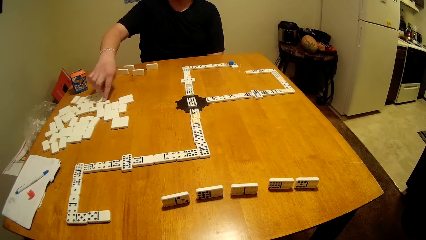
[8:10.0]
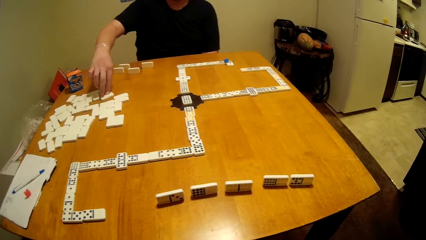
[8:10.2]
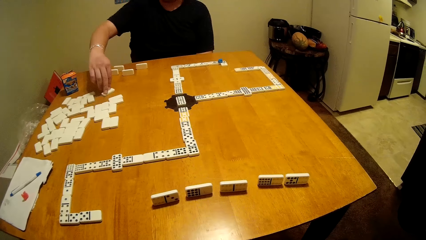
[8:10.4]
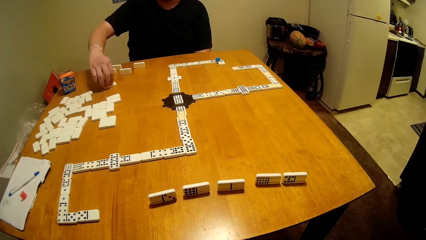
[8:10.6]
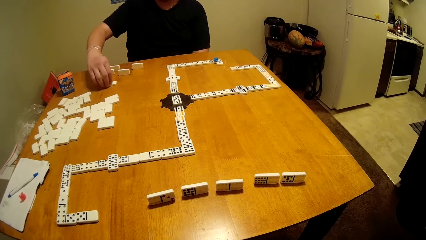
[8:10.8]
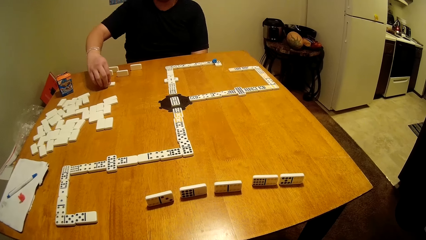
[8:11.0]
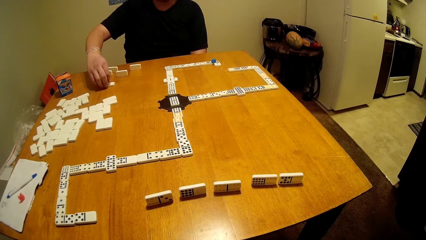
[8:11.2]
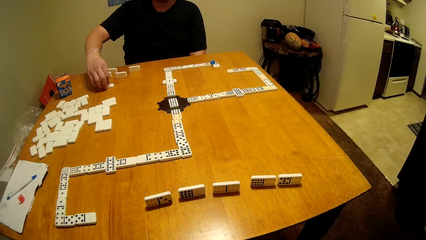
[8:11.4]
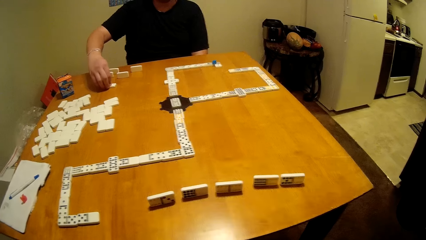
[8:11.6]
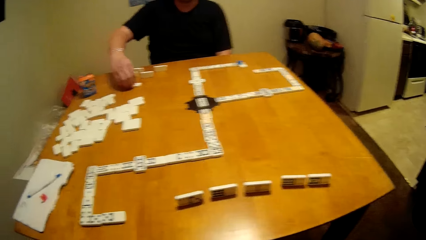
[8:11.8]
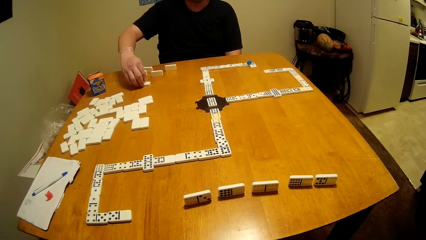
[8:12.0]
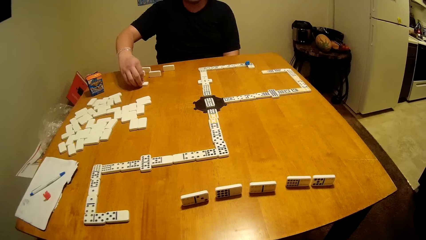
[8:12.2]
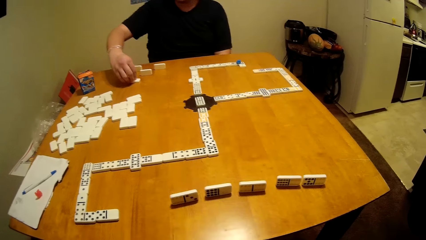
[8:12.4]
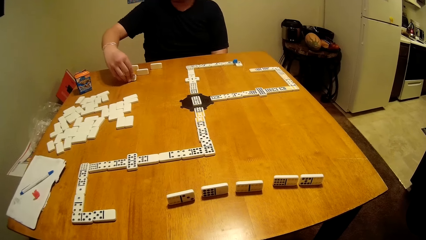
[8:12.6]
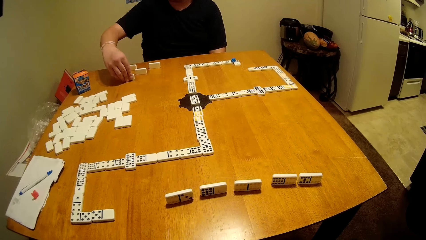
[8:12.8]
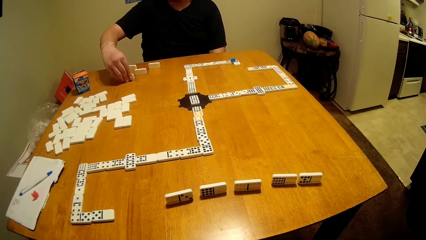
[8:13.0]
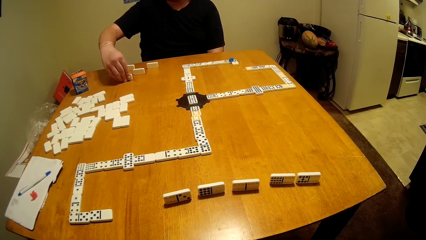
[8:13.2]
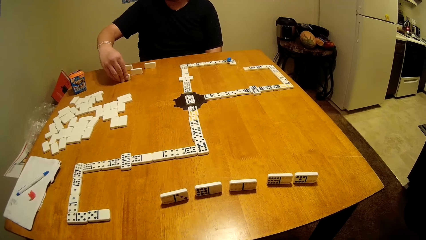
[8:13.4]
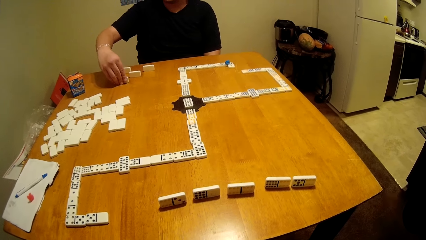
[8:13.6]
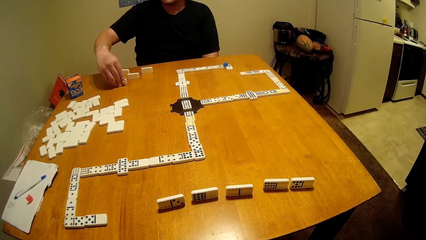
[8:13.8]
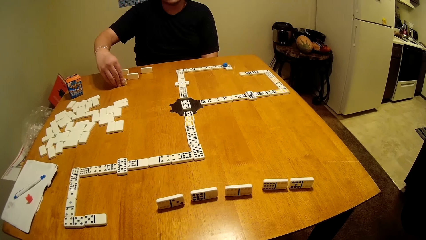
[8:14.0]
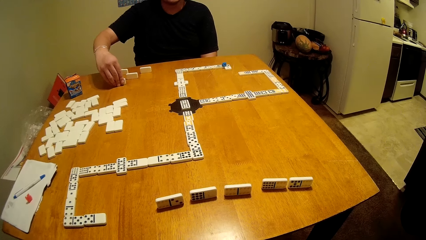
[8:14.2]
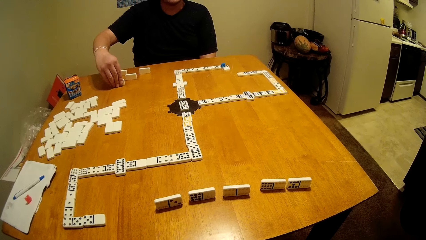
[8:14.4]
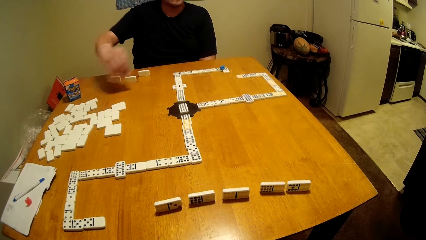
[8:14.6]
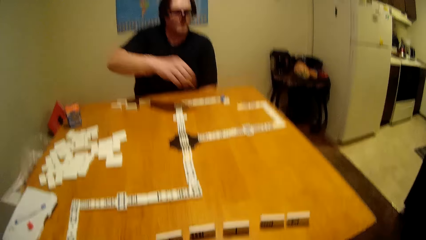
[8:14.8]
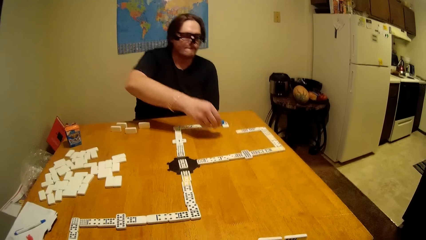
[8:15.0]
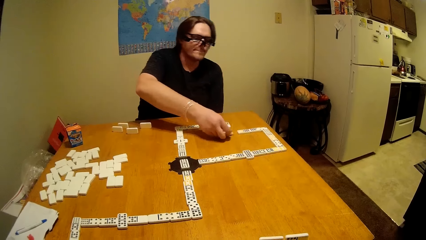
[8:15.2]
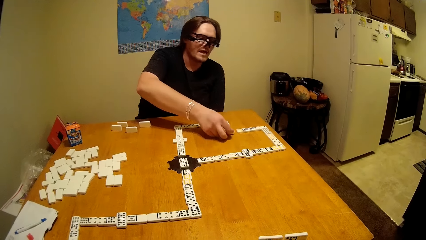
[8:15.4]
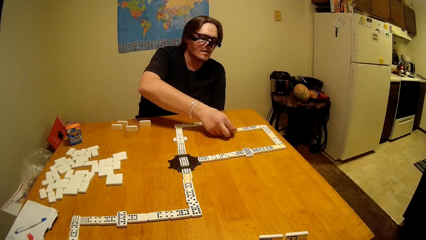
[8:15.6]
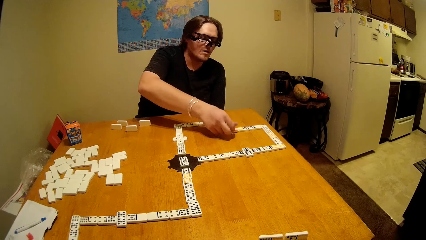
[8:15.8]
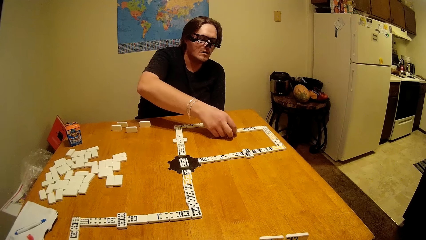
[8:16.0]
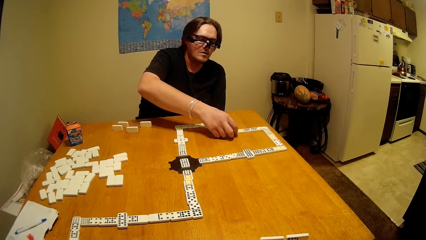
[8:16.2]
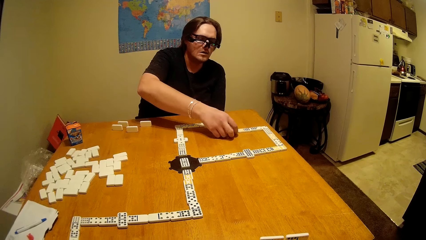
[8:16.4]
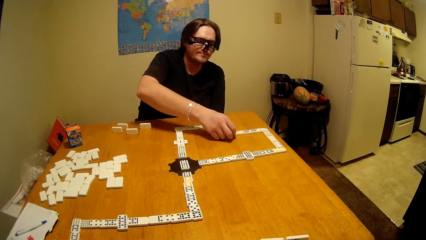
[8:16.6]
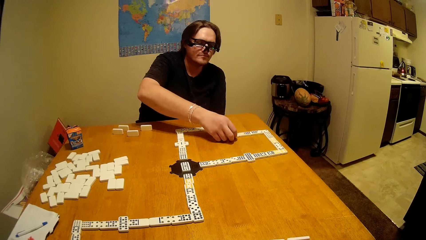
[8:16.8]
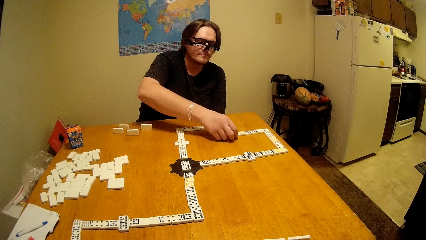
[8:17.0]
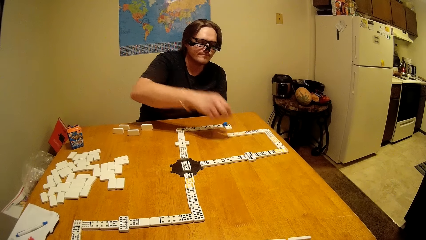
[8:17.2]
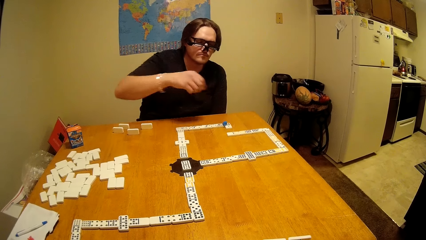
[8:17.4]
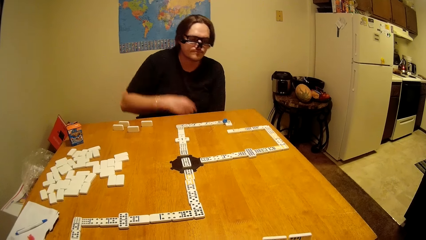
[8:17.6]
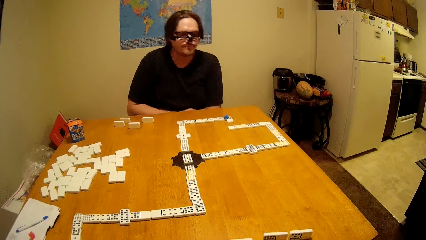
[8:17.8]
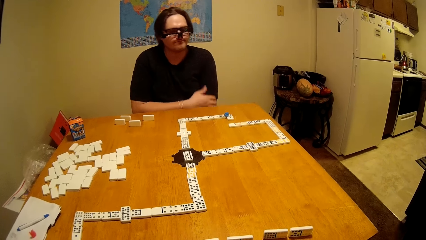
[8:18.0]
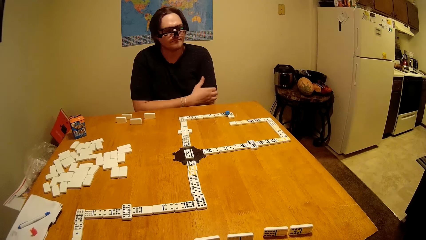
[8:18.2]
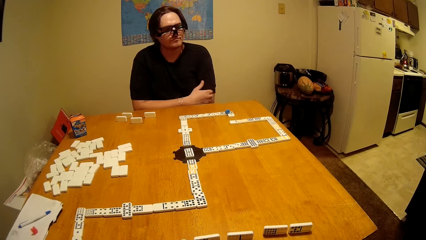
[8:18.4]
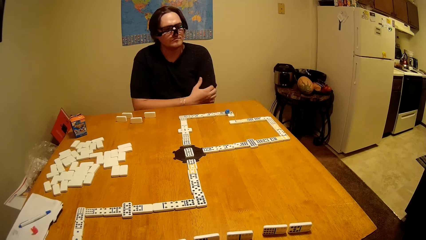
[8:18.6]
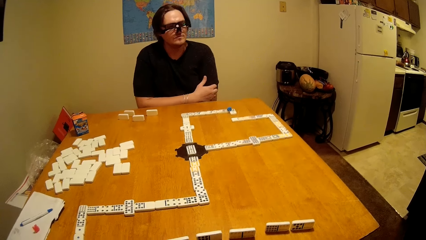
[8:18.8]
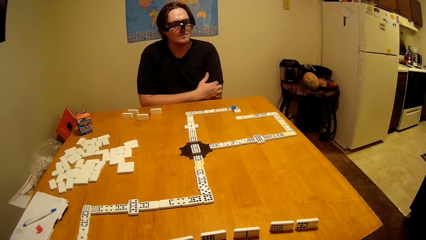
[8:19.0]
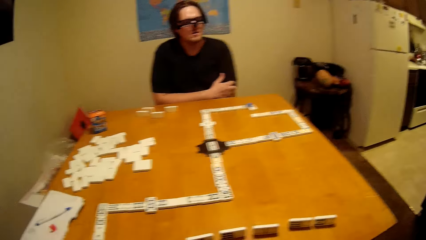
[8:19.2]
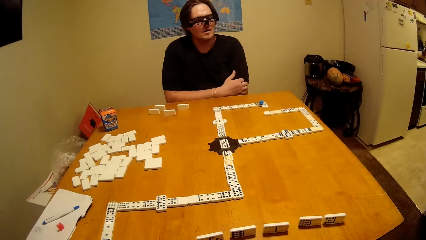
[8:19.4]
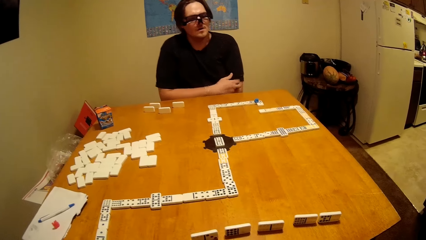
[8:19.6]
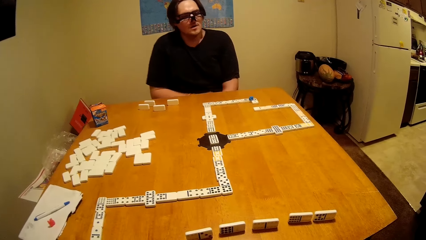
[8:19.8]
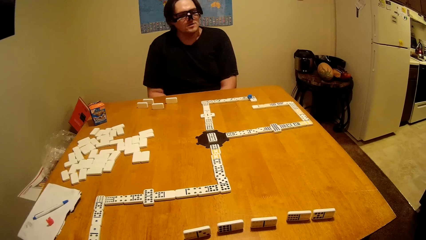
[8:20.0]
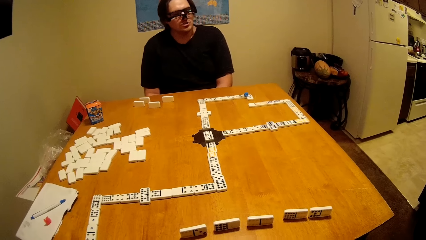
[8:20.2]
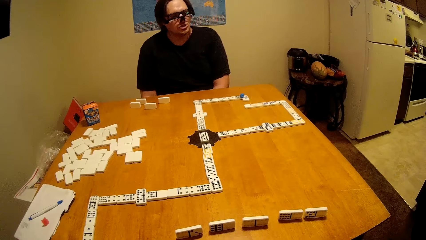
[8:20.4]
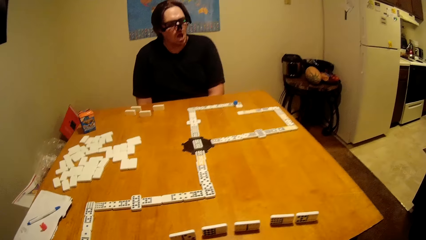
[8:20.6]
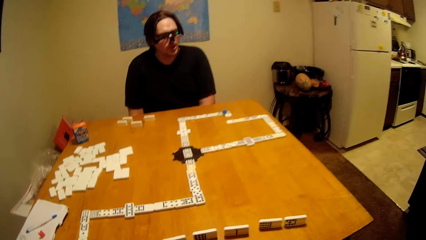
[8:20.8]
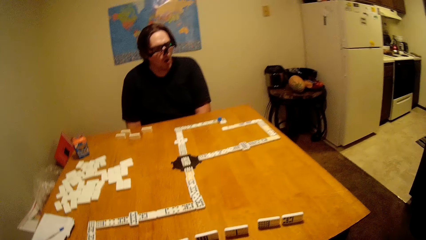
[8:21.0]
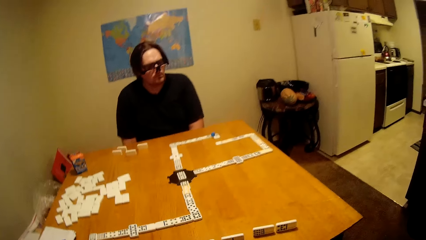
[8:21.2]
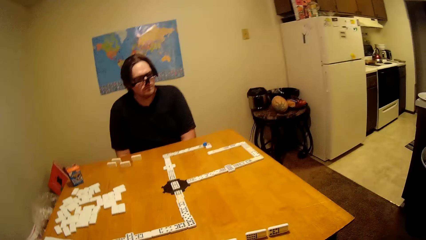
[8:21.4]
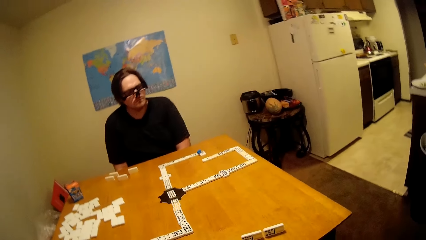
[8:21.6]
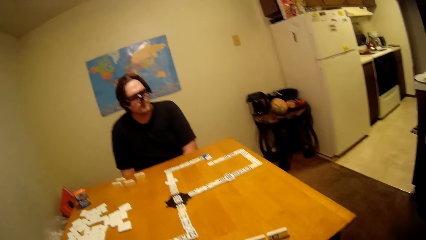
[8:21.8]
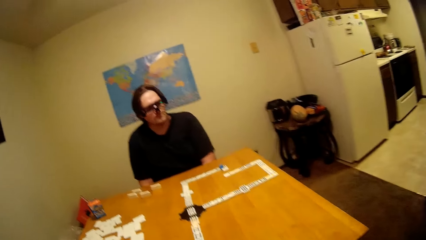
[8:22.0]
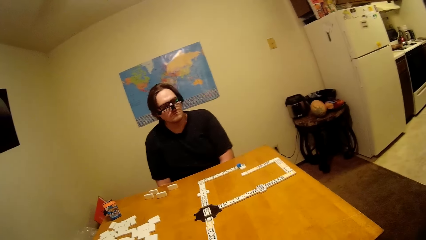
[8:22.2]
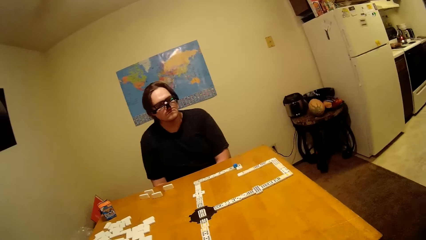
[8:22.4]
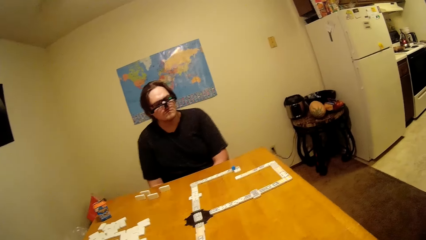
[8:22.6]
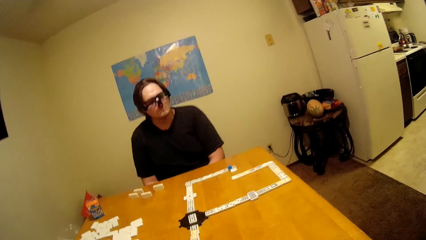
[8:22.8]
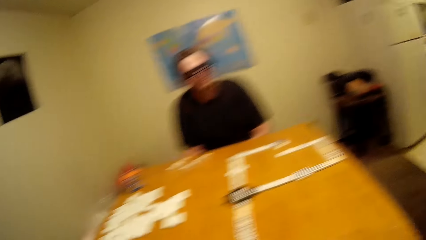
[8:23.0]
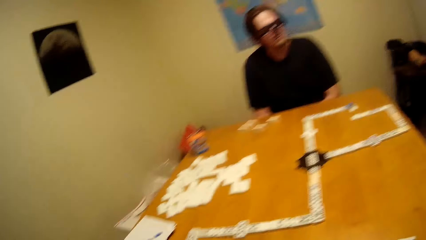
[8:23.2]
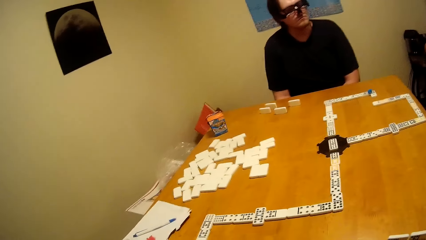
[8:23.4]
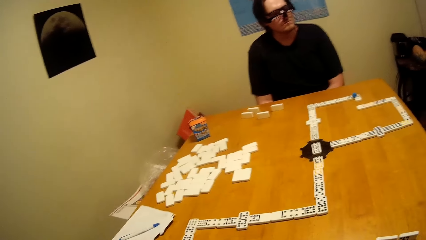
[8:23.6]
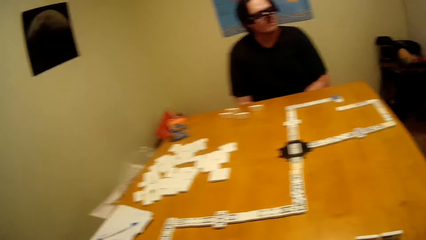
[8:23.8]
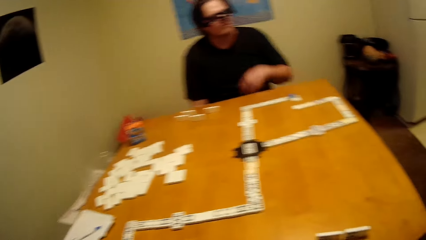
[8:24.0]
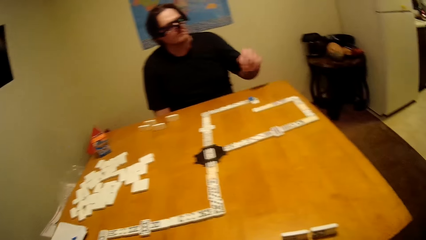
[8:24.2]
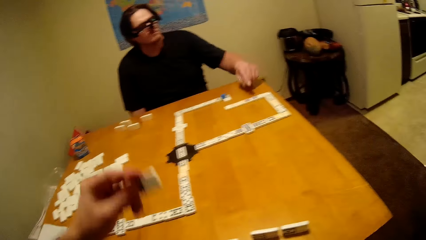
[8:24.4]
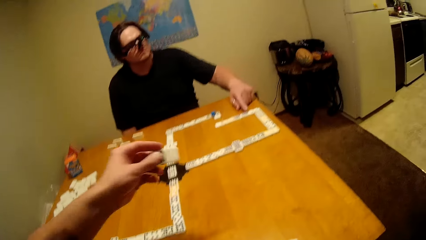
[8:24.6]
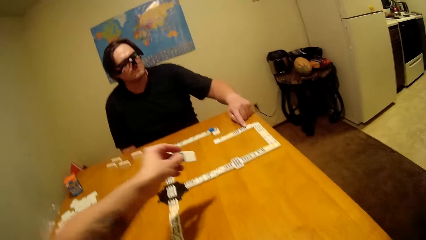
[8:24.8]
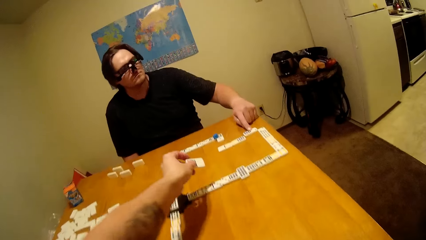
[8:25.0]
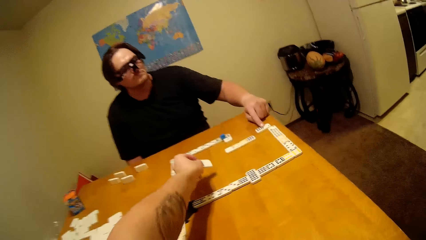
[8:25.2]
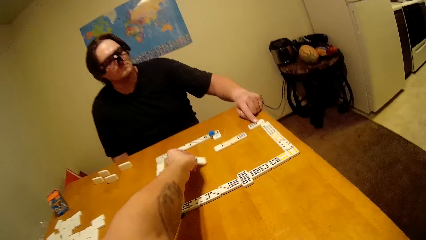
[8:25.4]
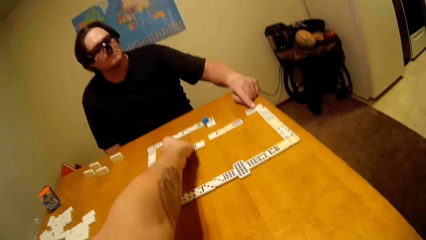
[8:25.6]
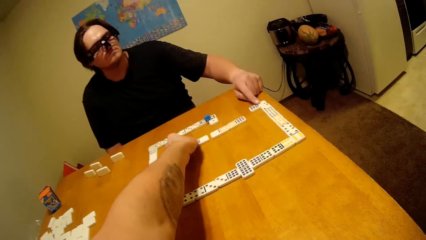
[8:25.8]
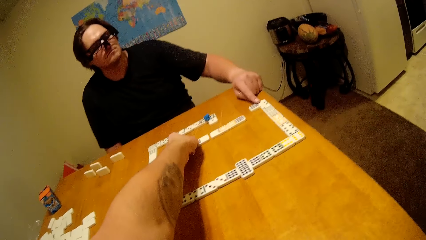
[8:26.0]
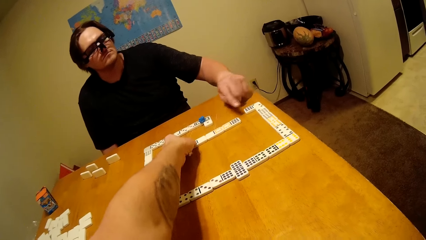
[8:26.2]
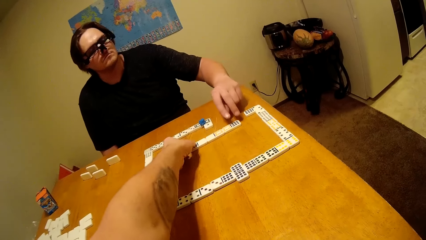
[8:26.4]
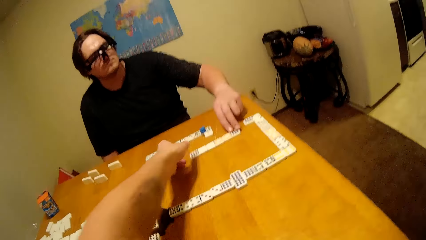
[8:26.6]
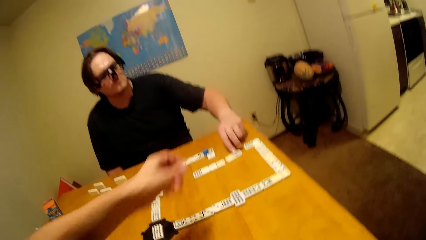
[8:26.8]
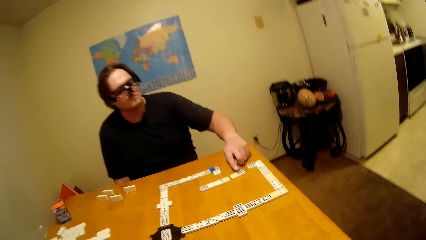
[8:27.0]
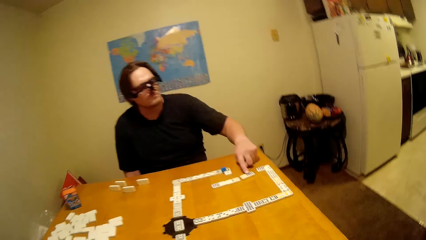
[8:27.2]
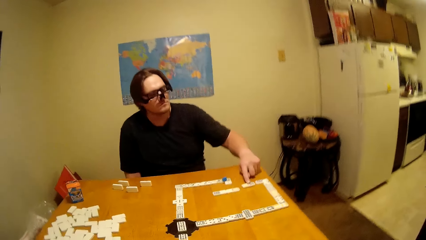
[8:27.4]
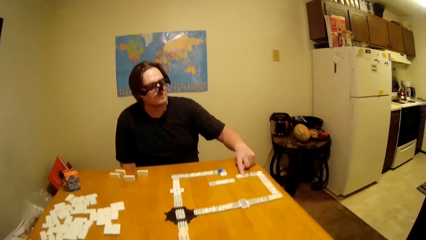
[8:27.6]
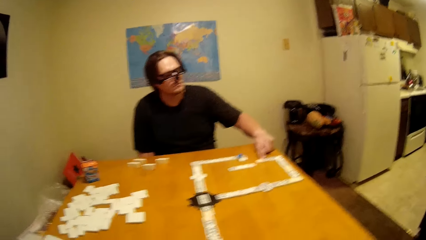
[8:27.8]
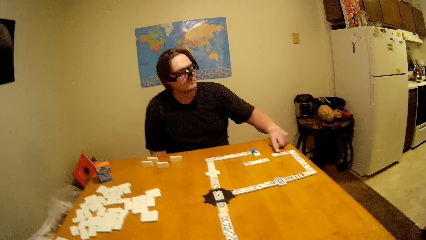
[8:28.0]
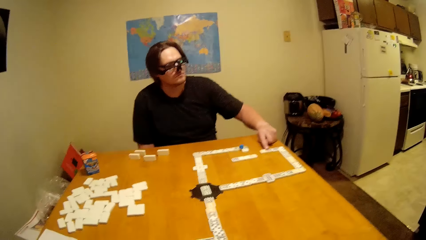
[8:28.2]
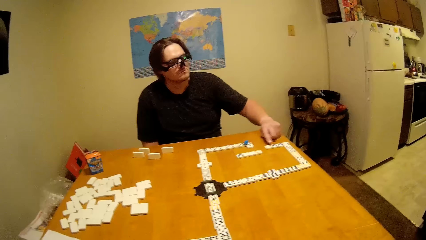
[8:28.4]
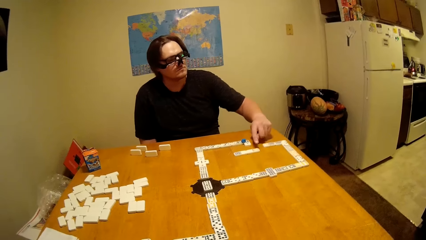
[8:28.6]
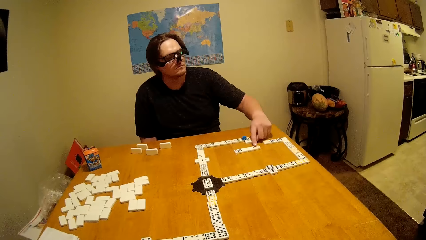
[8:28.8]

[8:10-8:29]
A man takes a dominoes piece. The man plays the dice. The man puts the dominoes piece down and touches the hand. The camera wearer puts the dominoes piece down. They play the dice. The man touches the dominoes piece.
